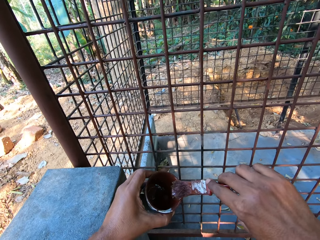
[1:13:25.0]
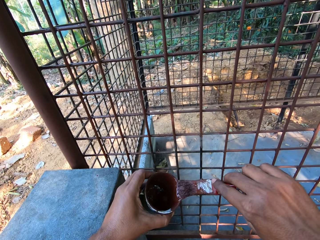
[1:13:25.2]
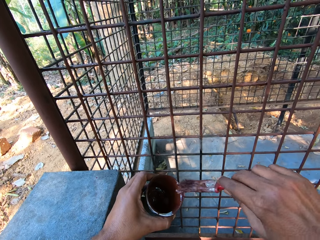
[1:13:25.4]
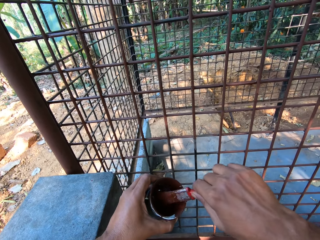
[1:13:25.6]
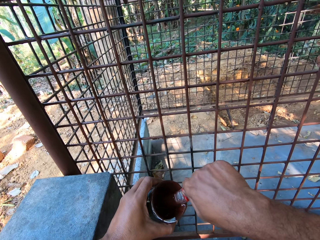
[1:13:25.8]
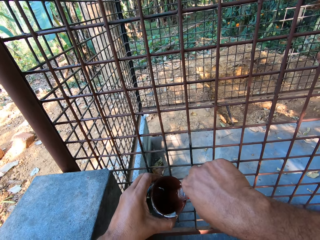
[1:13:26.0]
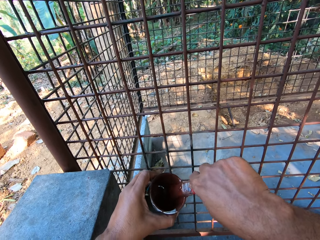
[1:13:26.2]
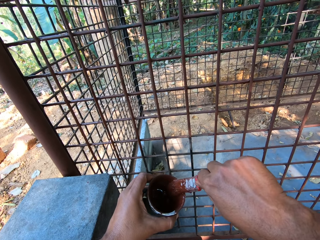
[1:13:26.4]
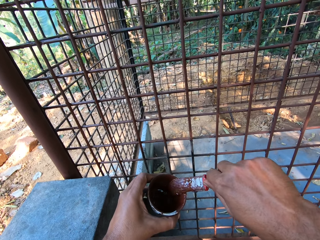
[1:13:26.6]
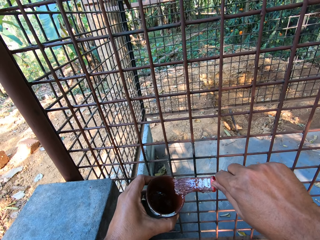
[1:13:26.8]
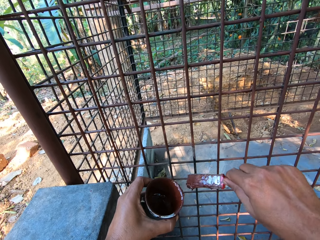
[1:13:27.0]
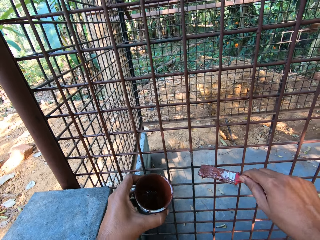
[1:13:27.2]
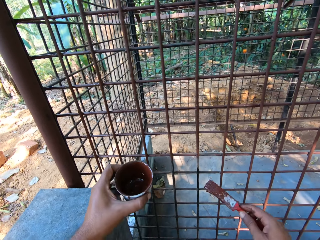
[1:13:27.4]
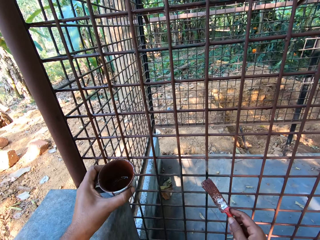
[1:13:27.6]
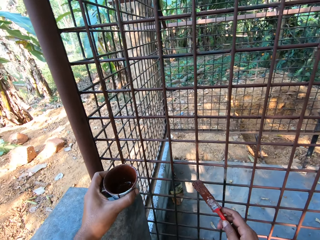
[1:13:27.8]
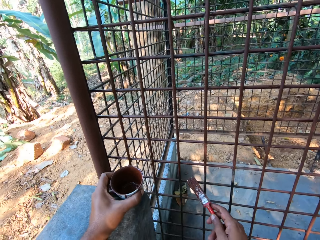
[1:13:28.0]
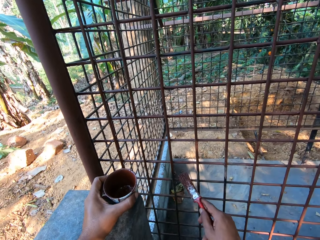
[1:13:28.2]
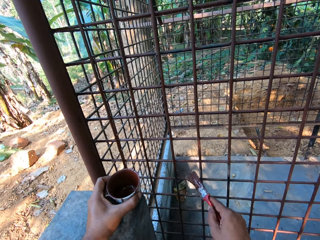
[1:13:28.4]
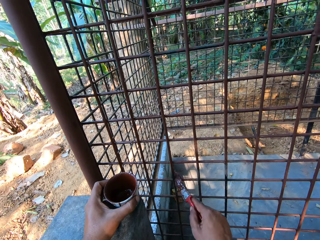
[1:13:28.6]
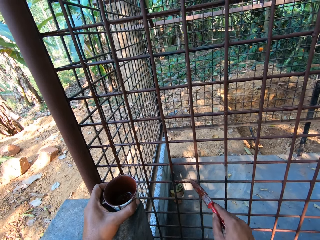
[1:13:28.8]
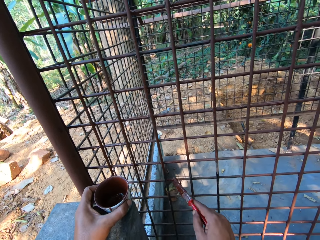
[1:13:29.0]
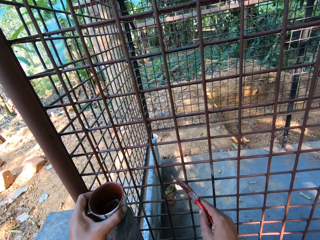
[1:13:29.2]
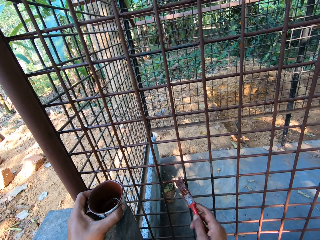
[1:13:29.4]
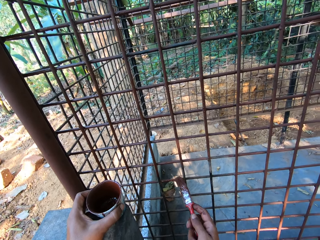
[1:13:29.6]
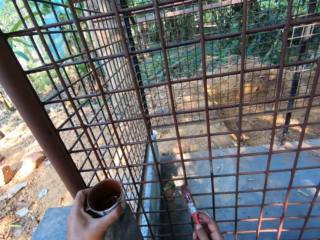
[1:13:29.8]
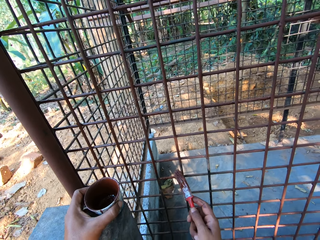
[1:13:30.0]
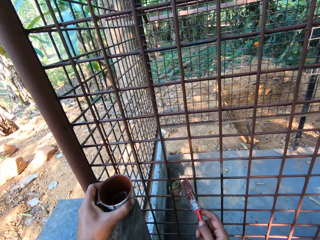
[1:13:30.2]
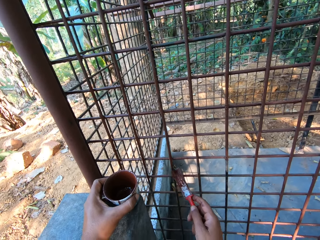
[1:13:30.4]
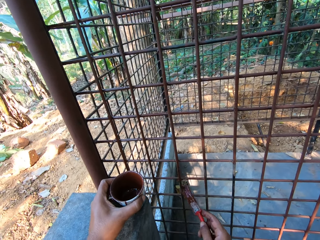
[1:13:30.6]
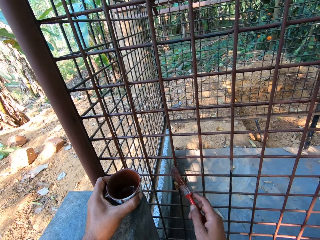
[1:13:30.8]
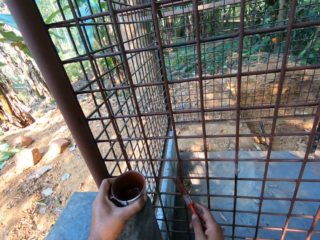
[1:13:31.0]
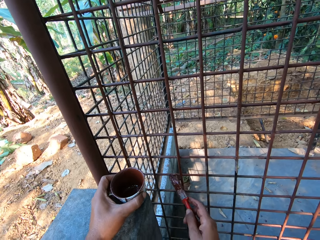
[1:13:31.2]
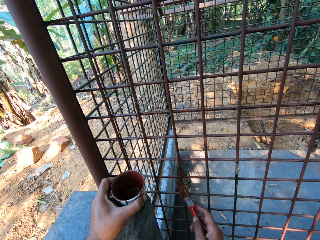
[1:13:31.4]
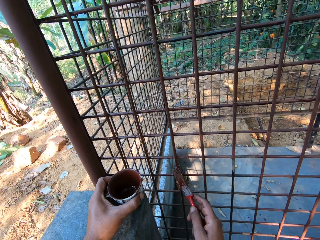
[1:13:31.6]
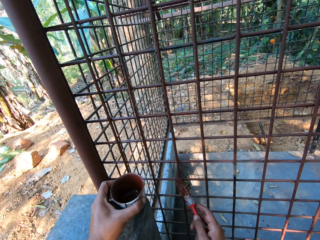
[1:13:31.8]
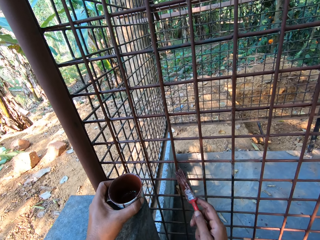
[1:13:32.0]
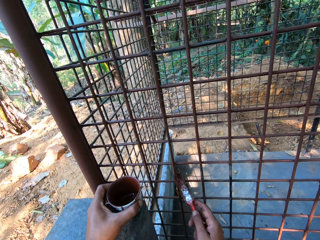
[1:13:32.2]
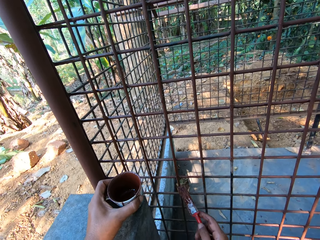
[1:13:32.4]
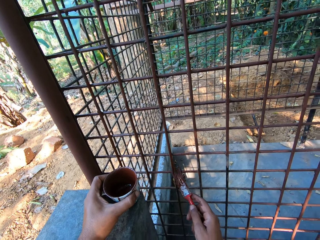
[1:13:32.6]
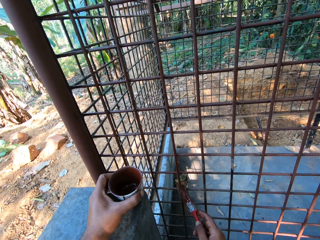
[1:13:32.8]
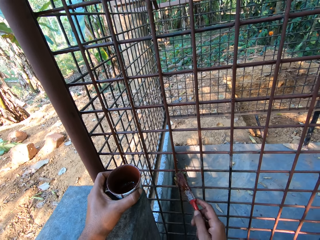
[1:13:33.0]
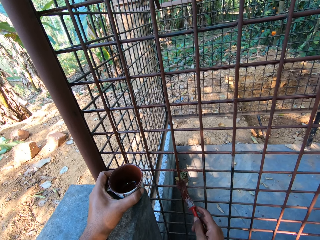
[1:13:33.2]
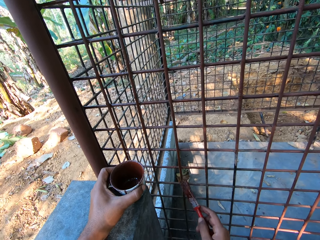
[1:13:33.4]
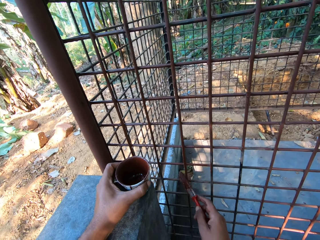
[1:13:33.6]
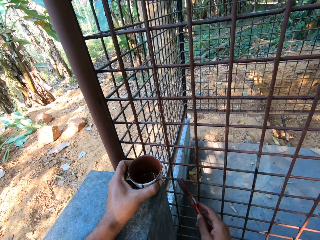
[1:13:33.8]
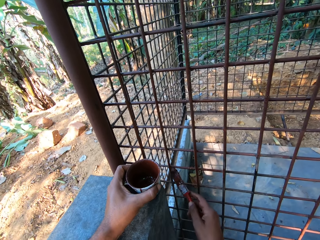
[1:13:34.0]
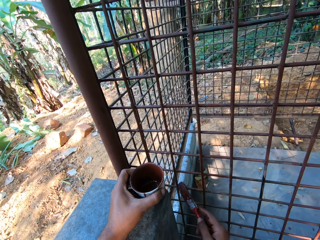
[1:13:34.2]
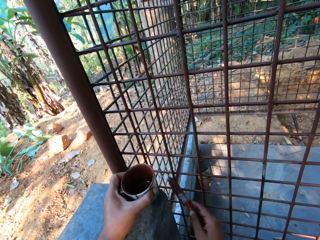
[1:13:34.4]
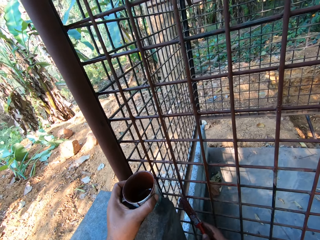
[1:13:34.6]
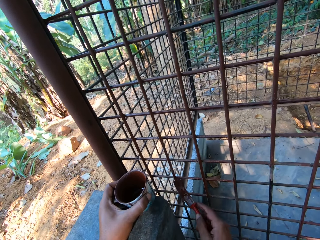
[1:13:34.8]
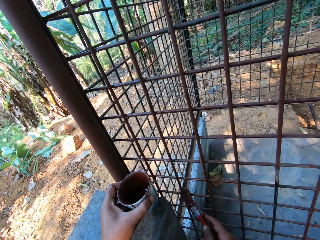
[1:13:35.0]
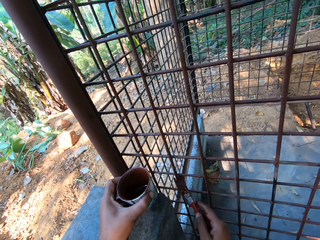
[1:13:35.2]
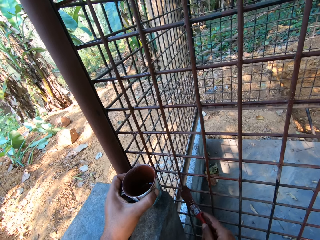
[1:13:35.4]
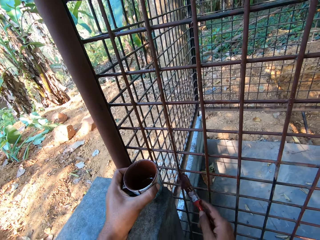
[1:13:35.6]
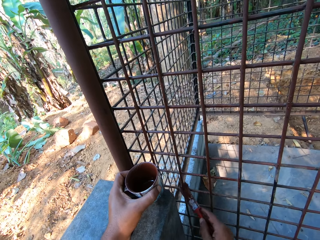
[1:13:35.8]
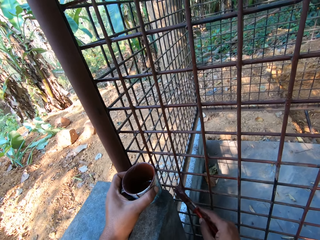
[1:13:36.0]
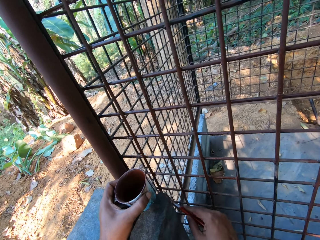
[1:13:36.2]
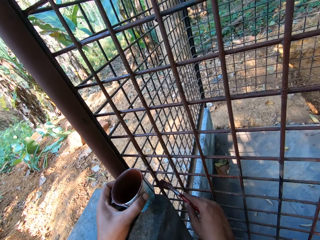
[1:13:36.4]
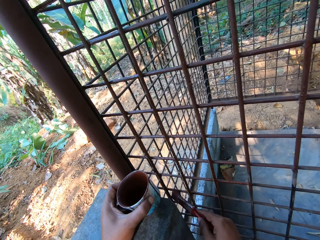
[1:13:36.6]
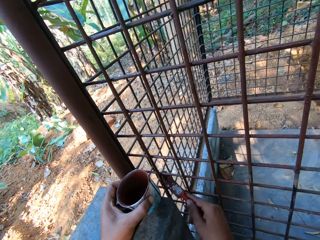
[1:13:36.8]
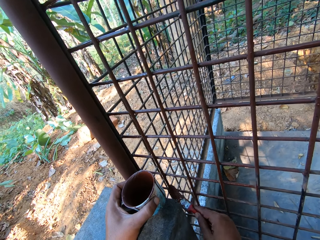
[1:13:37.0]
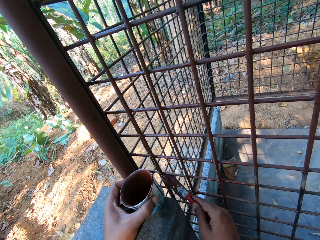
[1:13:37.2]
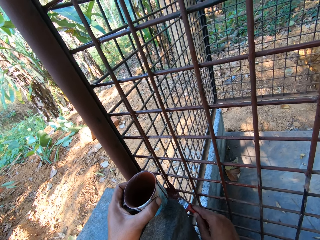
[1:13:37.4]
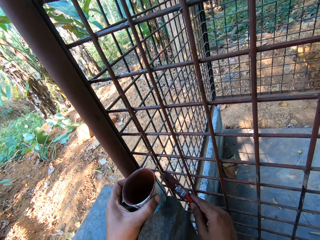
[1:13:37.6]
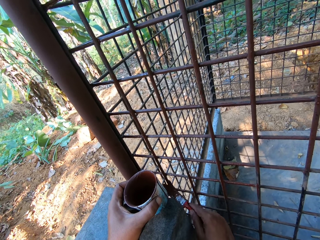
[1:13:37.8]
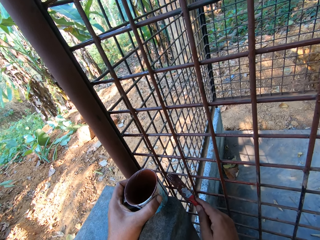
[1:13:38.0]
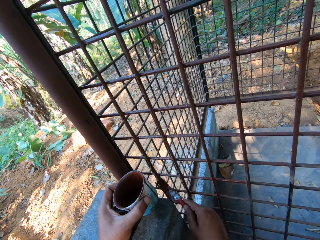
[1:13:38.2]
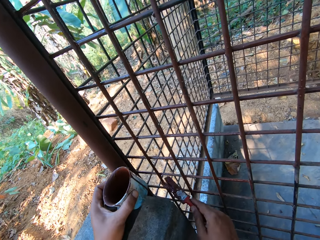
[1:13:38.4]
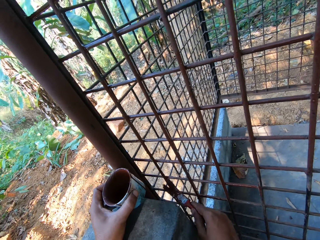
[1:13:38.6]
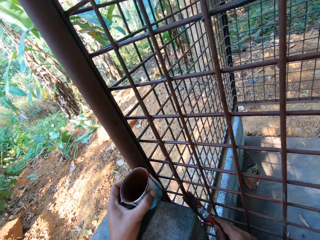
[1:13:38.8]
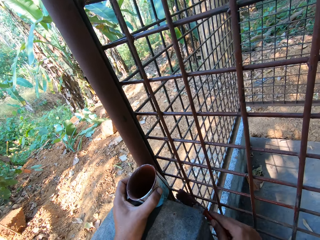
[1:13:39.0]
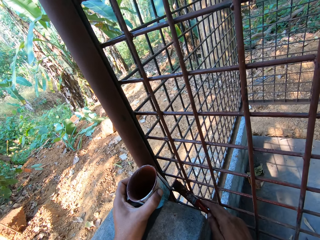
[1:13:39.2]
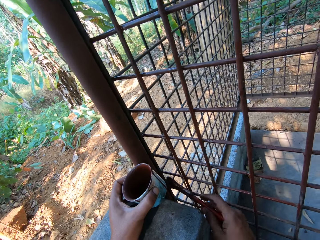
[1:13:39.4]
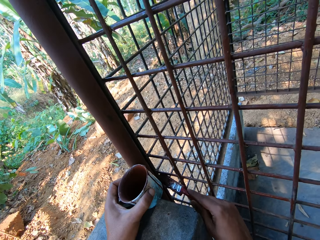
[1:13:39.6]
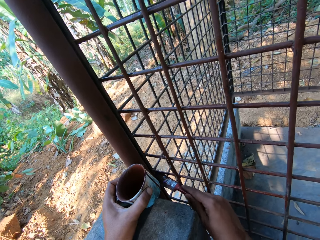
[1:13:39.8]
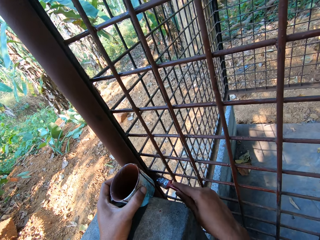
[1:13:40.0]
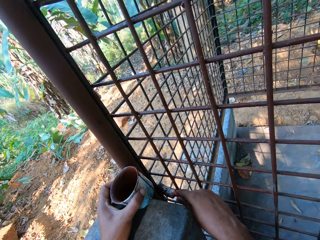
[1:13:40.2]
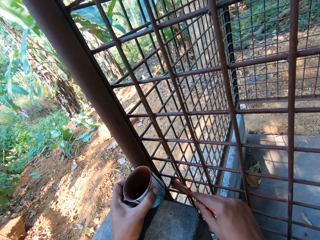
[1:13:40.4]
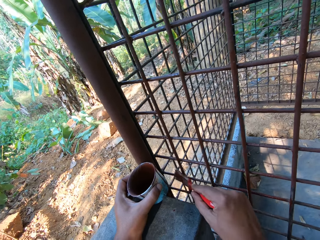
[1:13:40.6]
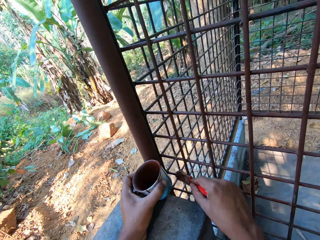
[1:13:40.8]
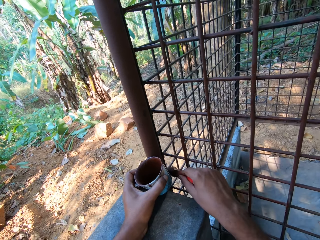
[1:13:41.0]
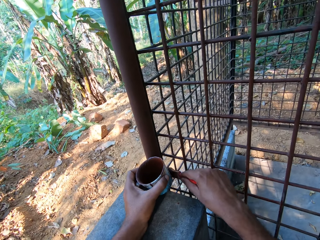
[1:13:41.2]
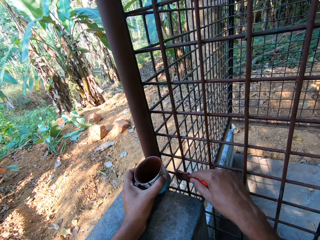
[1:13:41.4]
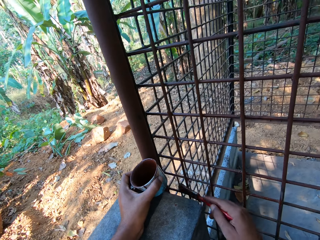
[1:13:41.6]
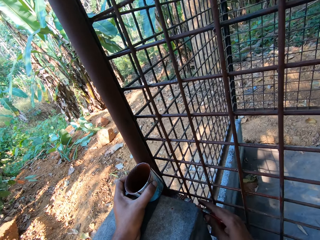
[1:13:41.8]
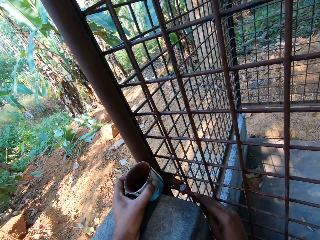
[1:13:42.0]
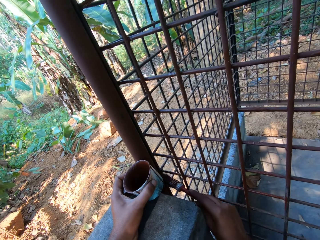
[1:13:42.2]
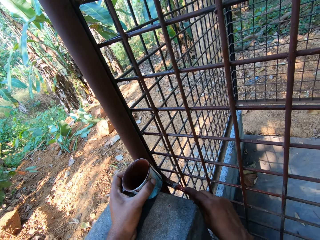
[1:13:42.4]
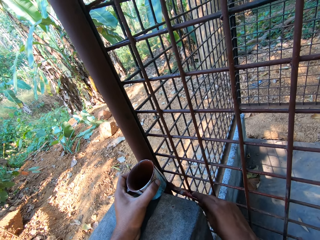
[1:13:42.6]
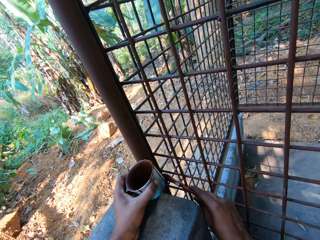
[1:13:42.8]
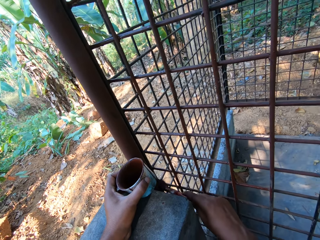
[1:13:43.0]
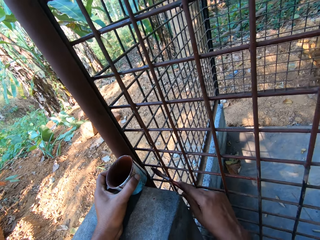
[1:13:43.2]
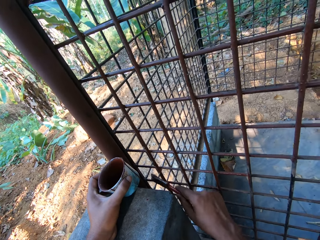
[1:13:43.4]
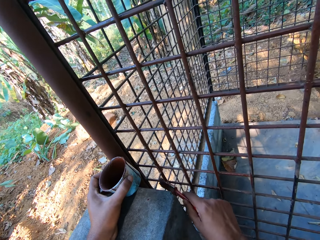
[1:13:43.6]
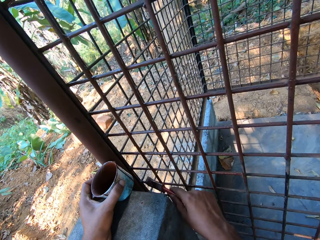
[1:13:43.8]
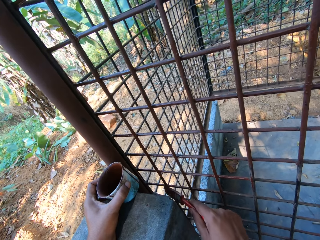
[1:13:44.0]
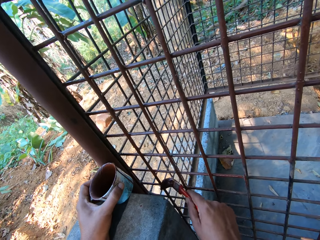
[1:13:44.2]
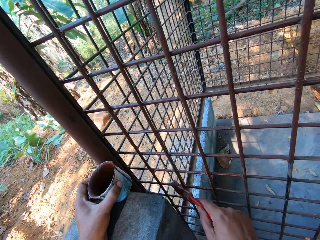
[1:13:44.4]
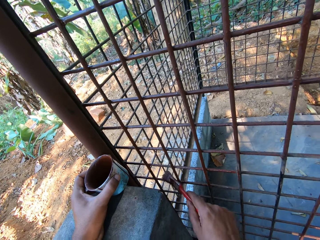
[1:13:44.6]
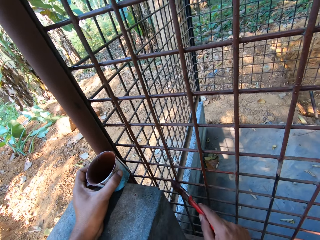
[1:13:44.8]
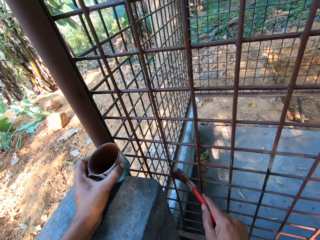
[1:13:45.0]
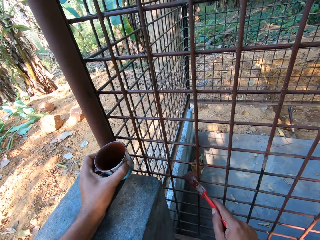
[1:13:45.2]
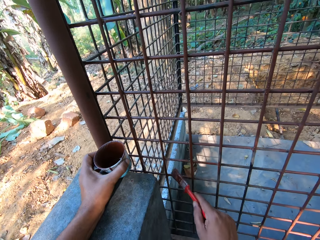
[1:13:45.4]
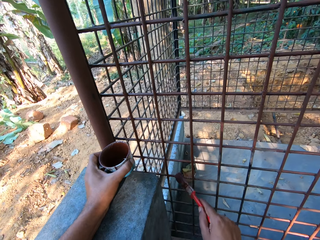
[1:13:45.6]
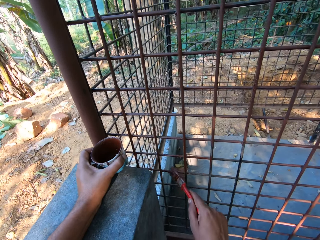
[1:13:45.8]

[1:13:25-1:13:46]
The camera wearer wipes a paintbrush on a tin. He paints the cage or wire mesh with the paintbrush in his right hand. He converses with a man. He flips the brush on the wire mesh. He paints the wire mesh with the paintbrush.
